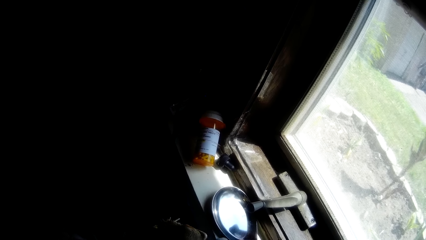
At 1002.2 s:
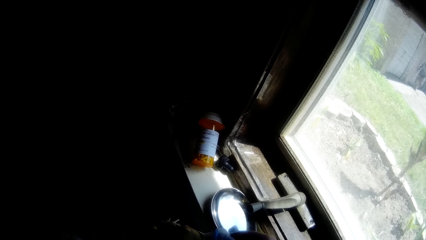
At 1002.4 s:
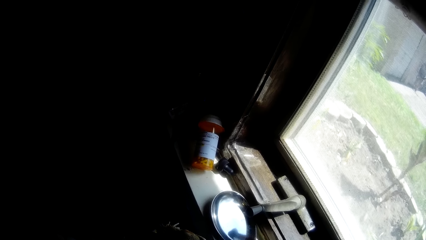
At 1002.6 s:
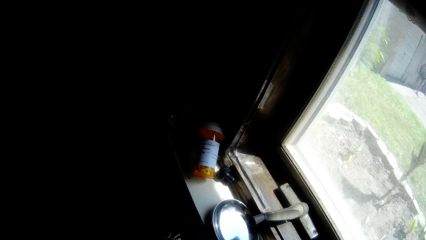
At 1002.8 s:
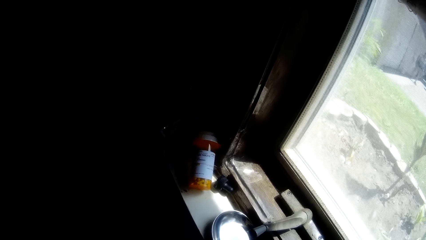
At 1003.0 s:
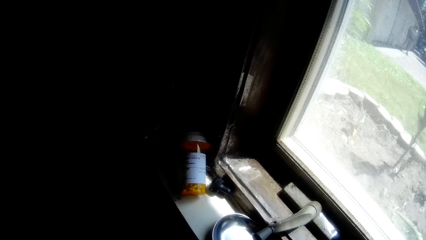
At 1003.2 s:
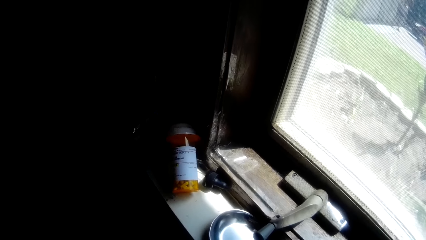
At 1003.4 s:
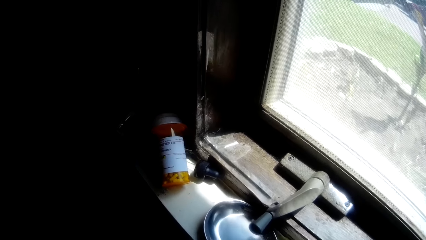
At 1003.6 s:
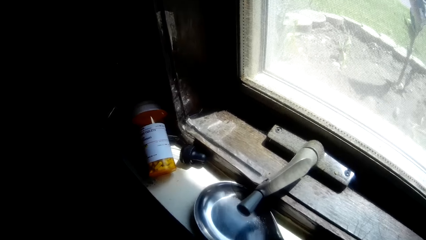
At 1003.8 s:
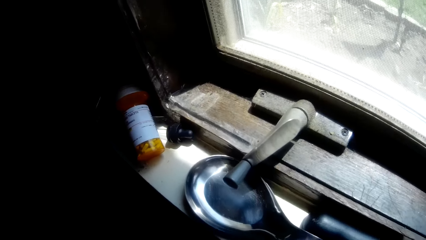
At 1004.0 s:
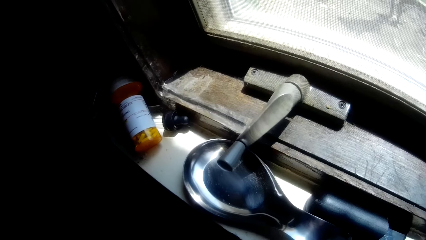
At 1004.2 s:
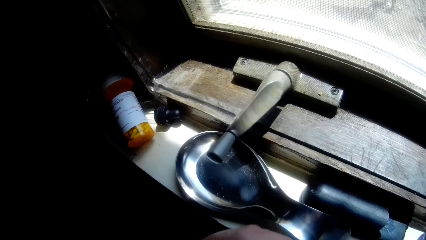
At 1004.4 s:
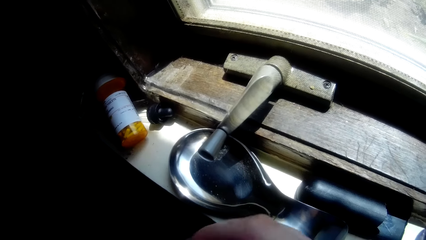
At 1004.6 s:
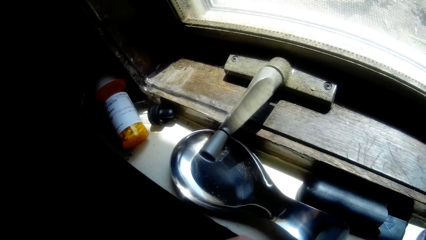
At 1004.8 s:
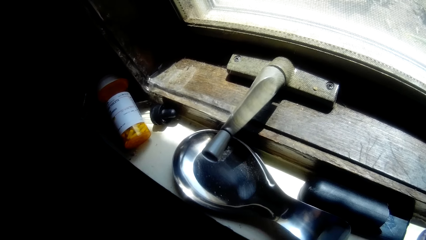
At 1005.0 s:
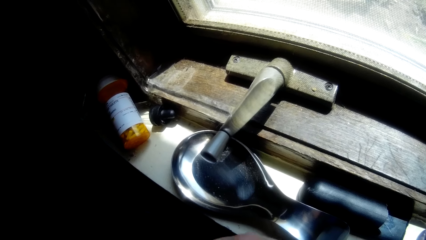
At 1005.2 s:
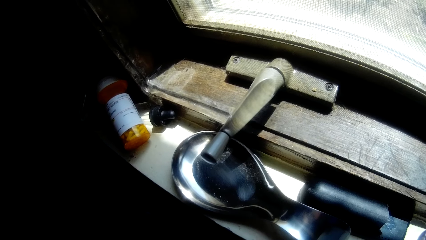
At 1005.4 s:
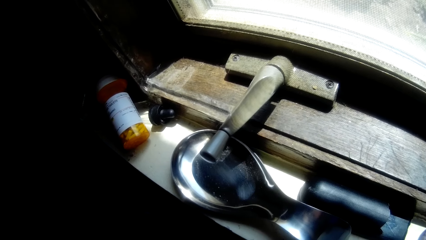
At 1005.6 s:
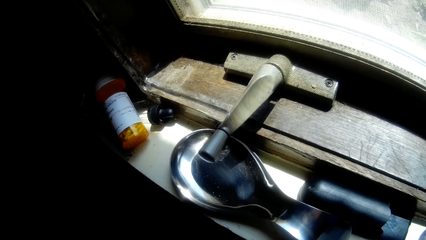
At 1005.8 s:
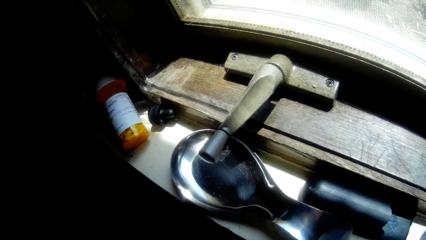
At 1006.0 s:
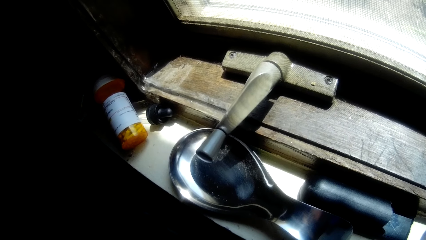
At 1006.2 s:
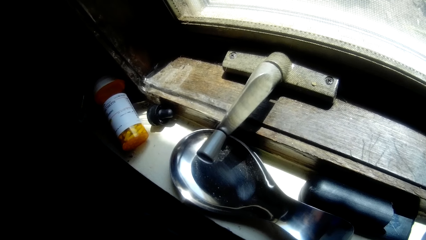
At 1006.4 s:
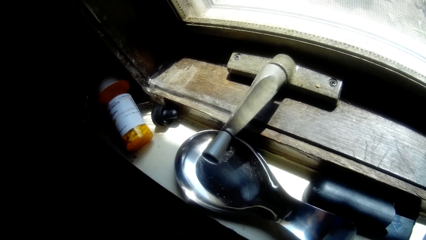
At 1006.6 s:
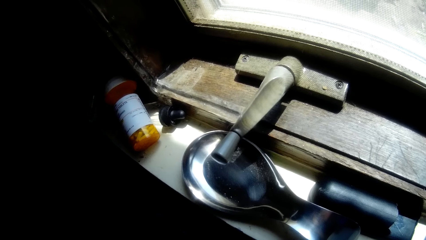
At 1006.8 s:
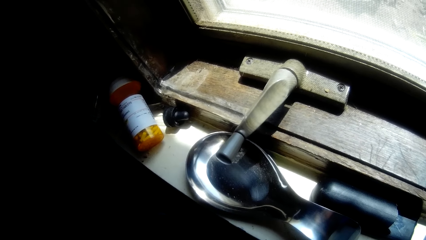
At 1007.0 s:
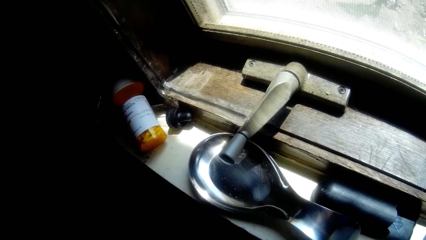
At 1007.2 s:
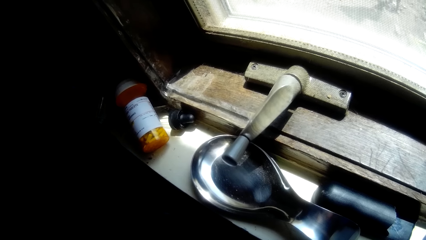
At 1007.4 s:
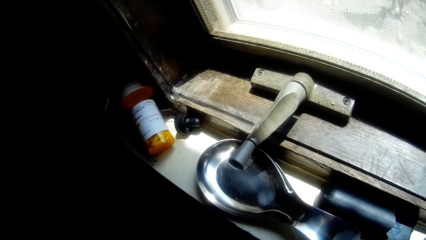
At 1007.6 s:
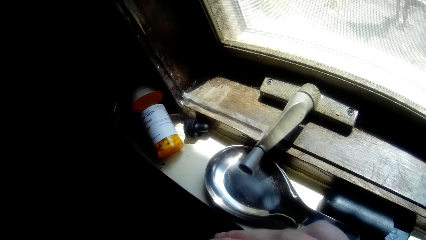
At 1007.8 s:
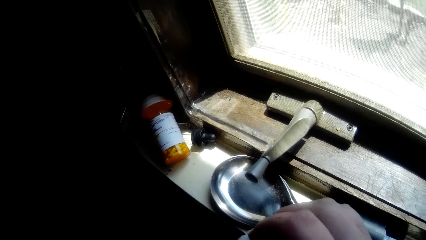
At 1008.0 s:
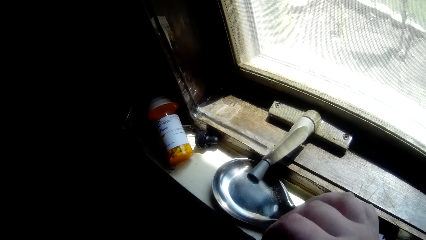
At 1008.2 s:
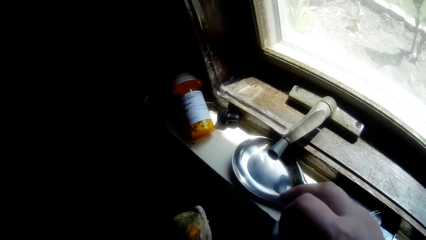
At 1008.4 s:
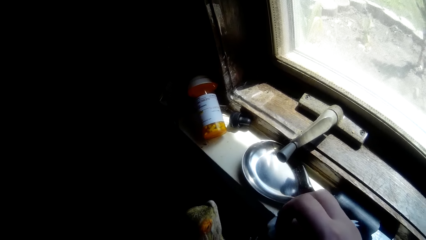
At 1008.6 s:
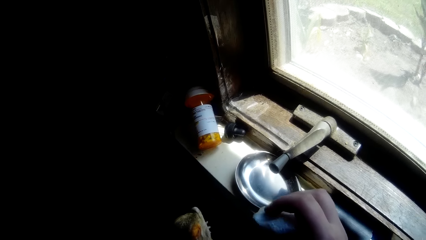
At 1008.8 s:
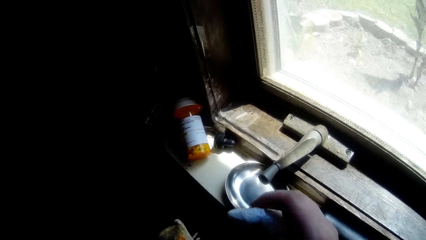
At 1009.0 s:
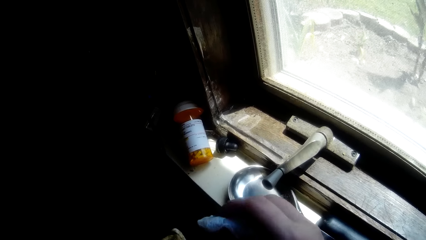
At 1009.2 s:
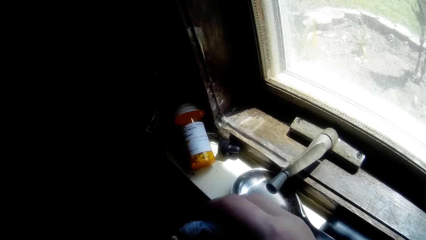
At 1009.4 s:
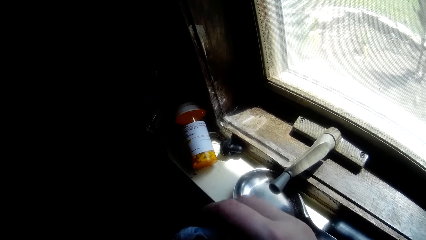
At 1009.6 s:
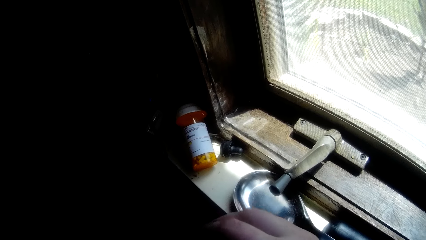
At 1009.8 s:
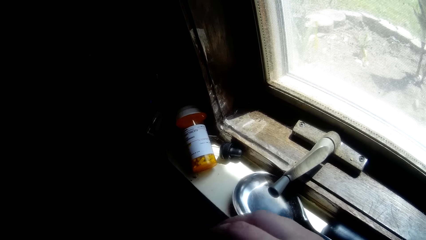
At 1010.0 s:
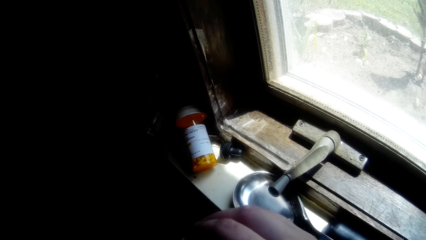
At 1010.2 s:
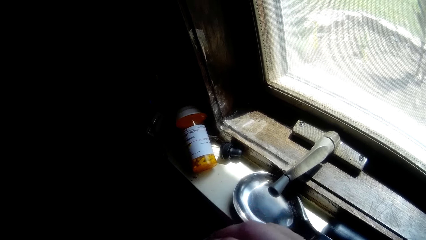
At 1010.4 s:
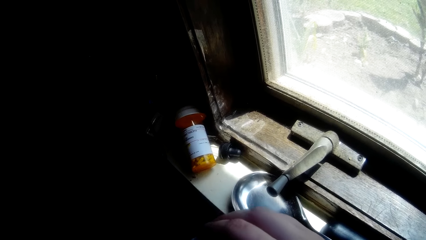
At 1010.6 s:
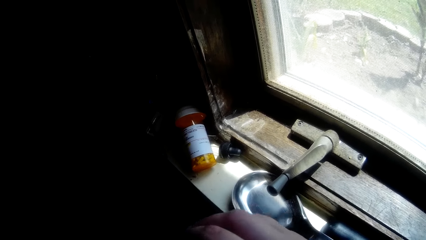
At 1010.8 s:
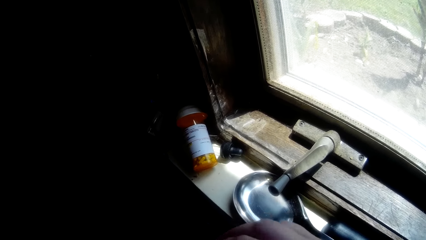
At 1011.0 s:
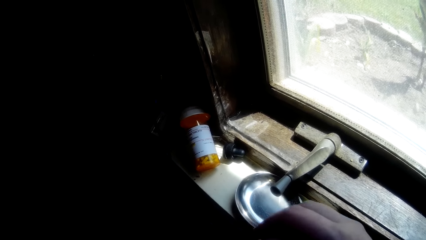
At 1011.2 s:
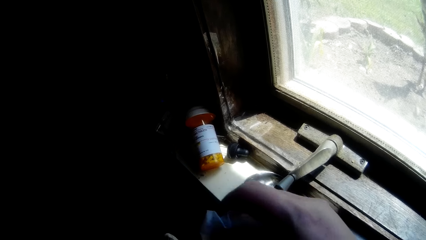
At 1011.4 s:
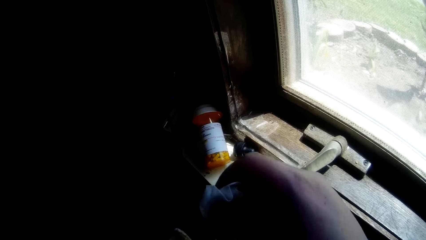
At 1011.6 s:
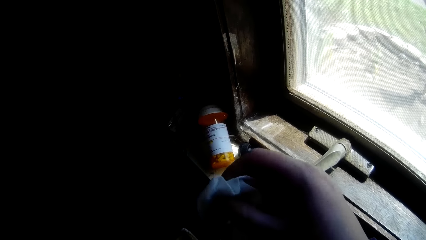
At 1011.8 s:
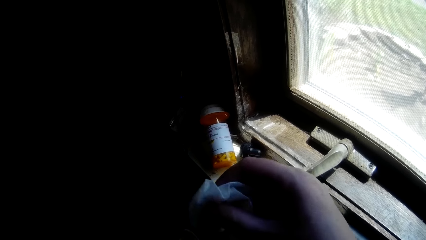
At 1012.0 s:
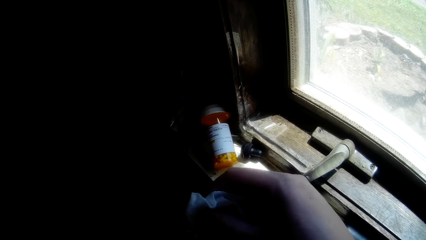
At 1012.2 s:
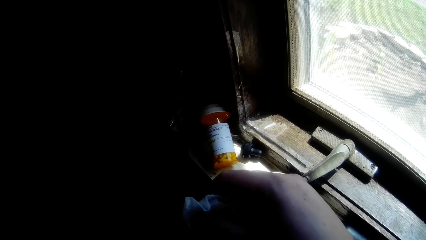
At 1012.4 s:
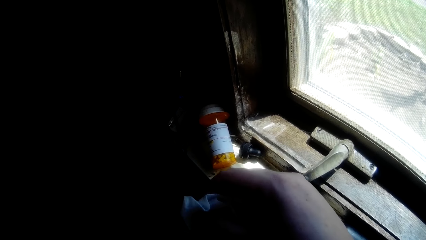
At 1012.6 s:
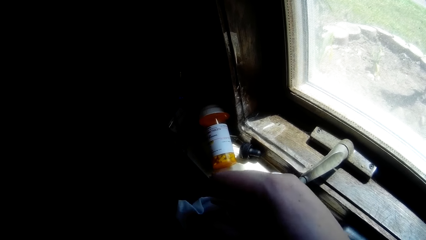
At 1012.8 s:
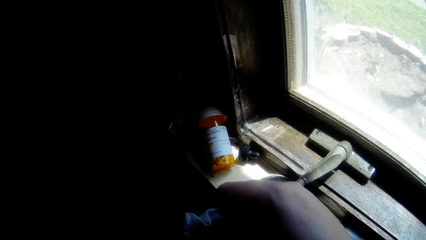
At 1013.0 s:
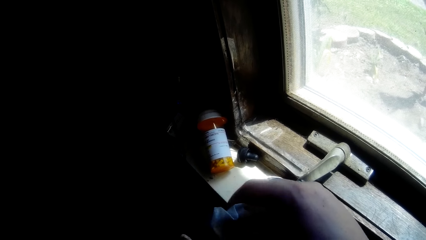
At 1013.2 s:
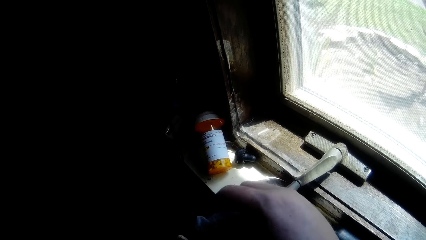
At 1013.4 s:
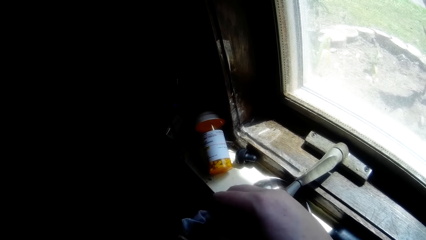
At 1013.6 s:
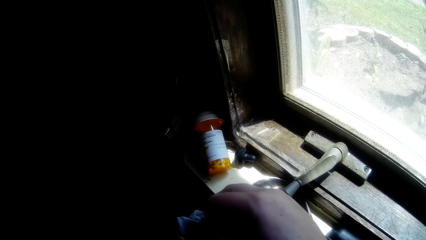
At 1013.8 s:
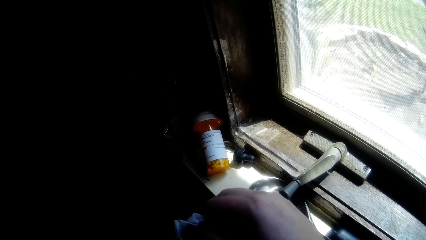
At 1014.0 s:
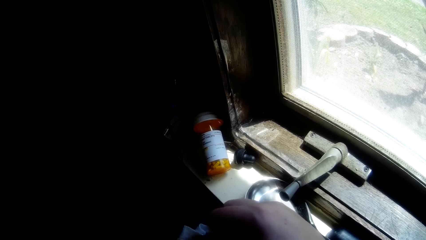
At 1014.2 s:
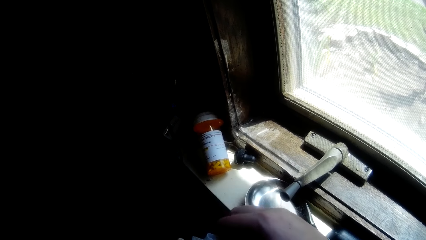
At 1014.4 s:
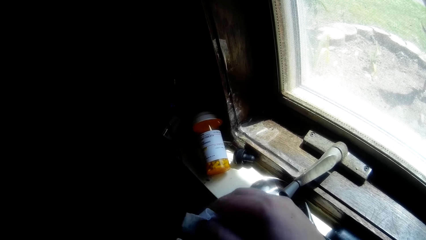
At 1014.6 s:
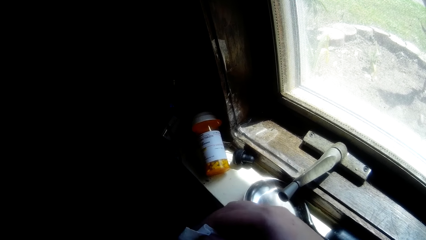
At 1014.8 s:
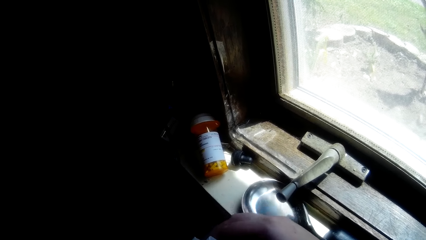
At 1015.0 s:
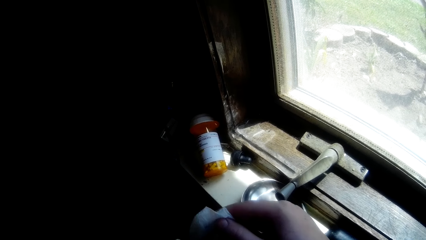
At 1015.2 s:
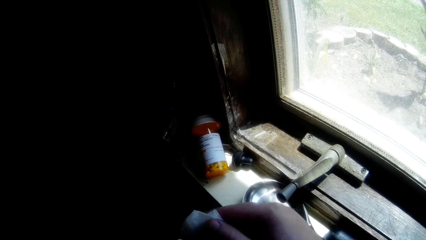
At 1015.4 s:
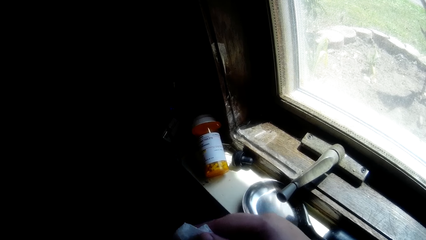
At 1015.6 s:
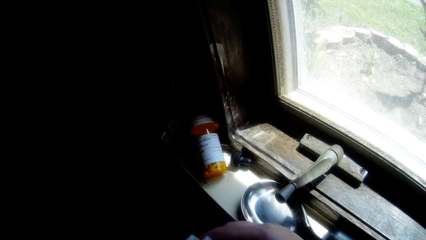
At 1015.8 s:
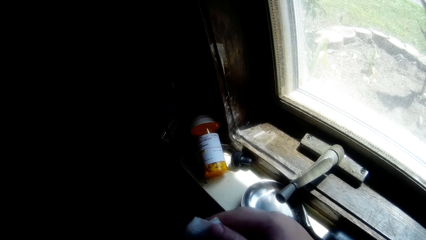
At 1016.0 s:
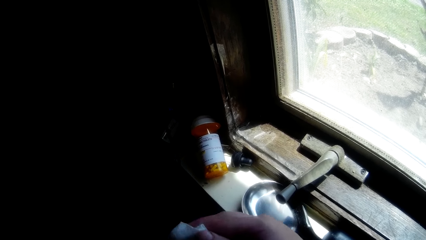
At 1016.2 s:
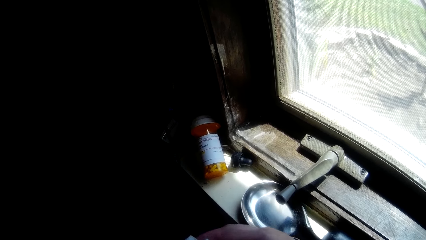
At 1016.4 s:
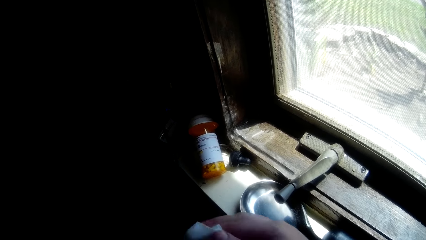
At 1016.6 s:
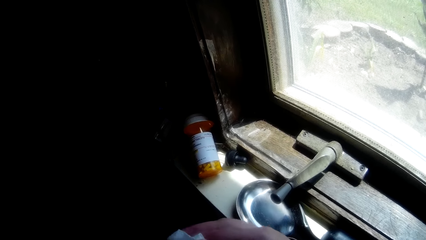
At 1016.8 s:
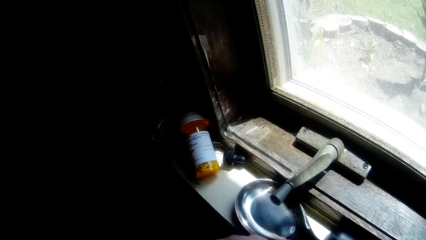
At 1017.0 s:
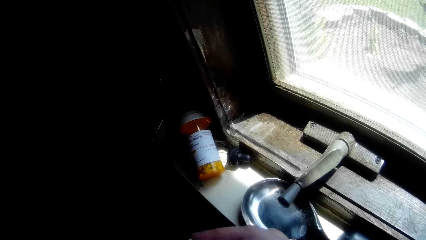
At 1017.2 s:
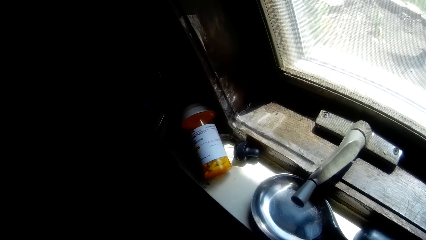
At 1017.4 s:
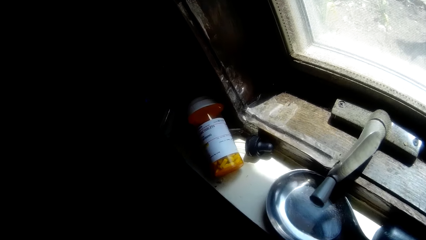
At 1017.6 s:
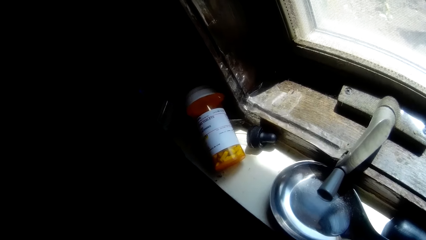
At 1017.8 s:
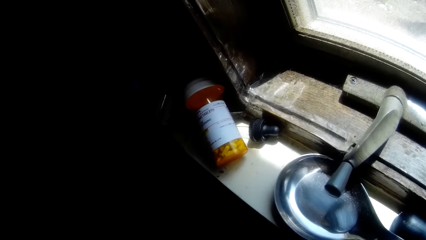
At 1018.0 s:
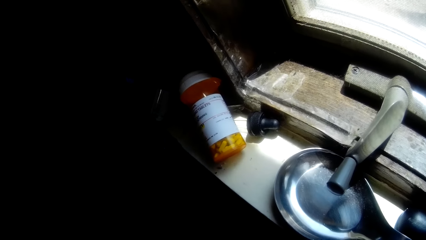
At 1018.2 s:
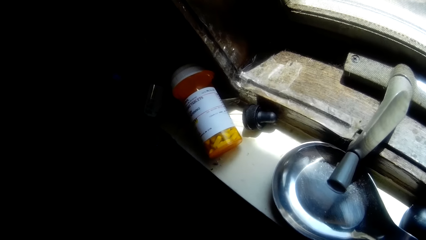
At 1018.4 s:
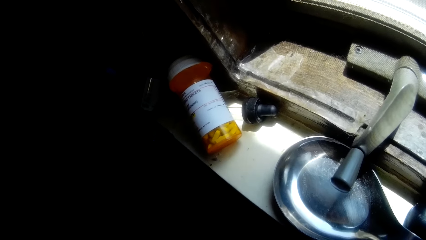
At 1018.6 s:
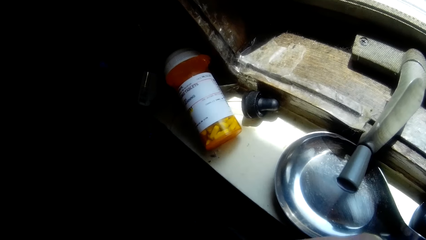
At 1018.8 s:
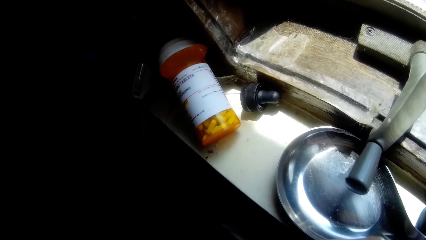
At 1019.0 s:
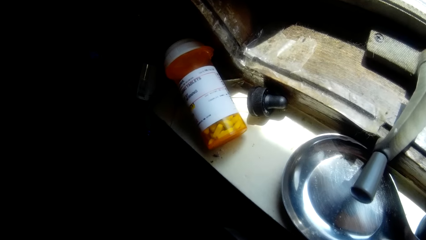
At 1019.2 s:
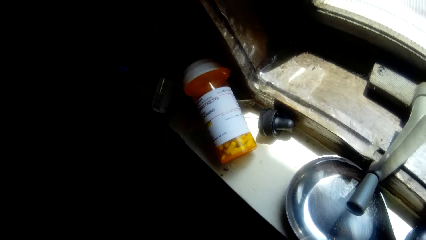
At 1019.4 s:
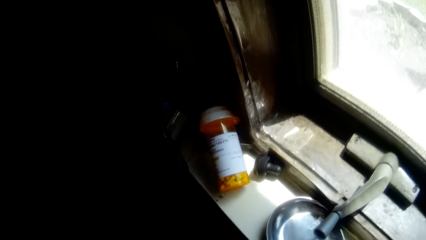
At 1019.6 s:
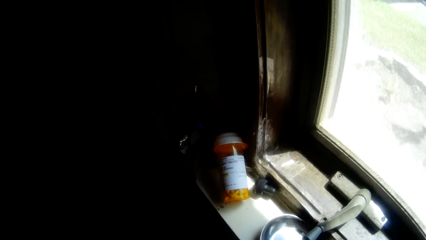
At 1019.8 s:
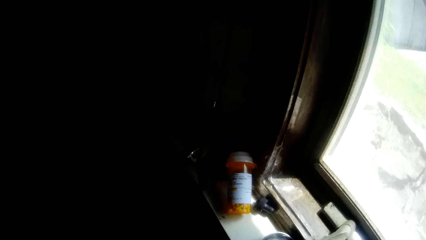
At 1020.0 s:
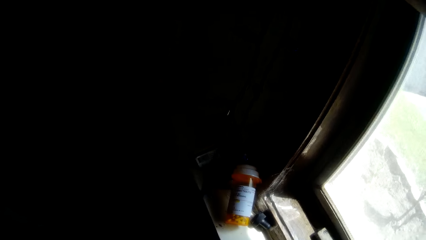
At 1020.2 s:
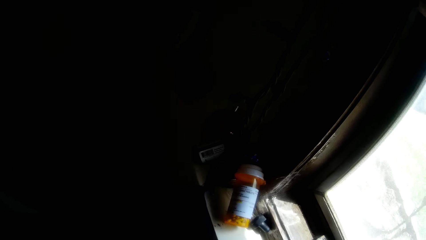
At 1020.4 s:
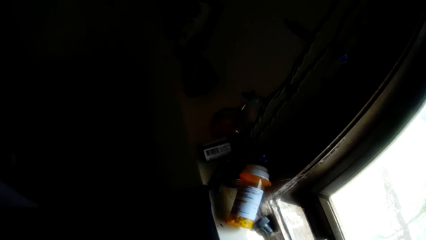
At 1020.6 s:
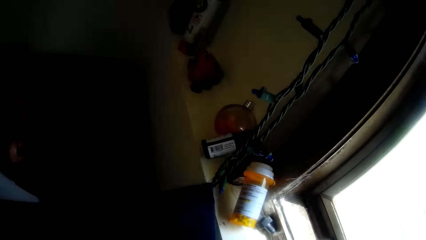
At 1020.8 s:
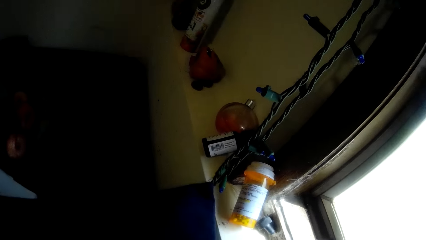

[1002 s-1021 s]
The camera wearer looks around. They wipe the pet with a serviette. They look around. They wipe the pet with the serviette. They look around.
